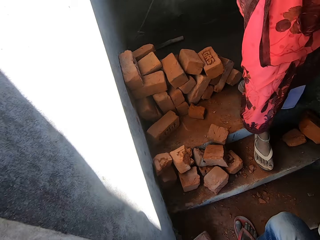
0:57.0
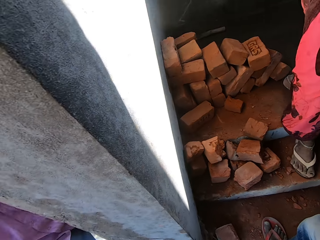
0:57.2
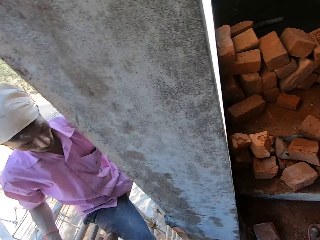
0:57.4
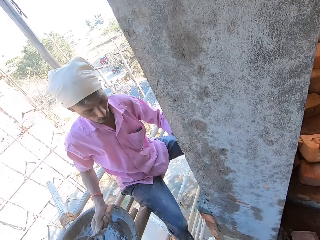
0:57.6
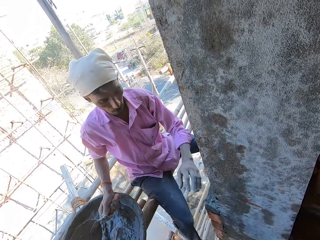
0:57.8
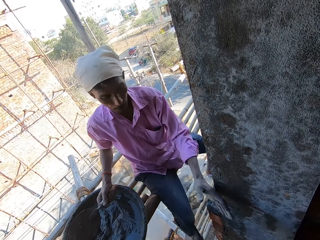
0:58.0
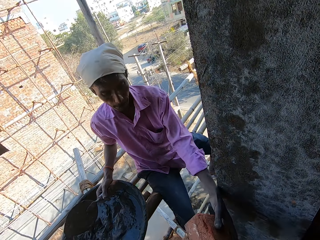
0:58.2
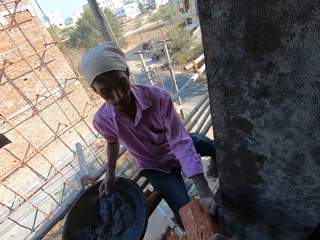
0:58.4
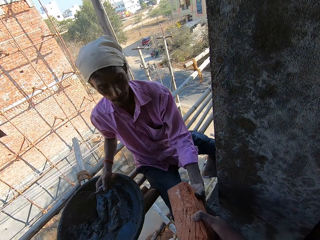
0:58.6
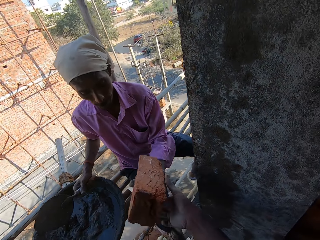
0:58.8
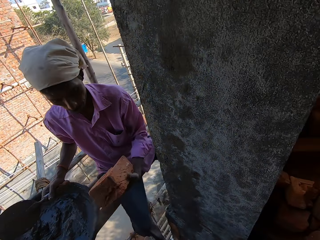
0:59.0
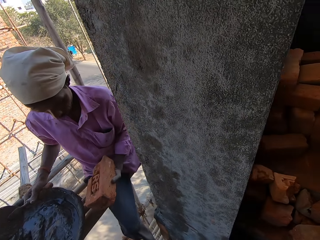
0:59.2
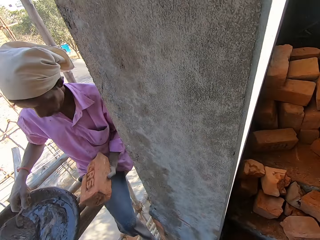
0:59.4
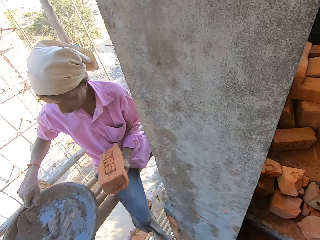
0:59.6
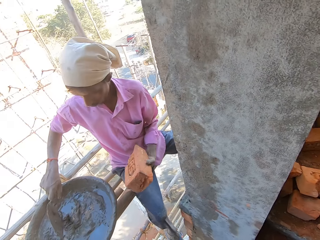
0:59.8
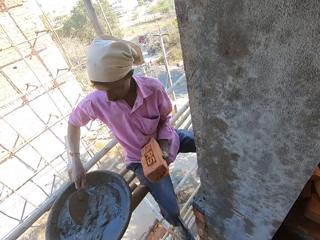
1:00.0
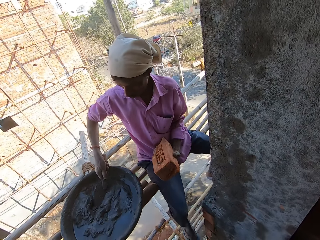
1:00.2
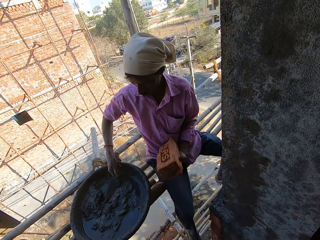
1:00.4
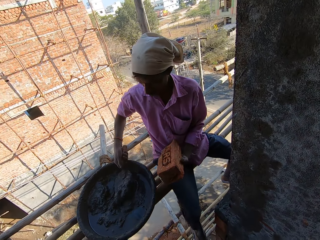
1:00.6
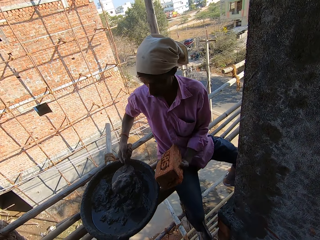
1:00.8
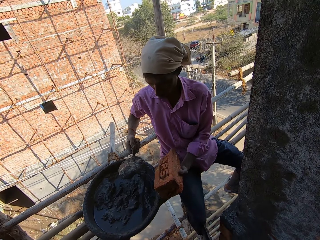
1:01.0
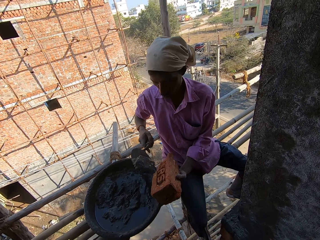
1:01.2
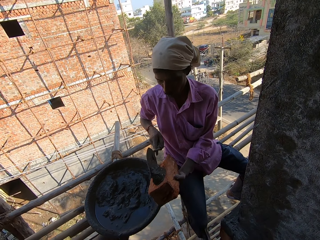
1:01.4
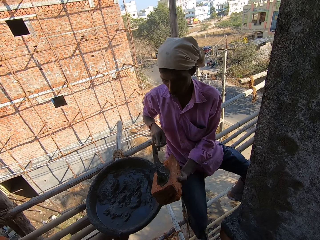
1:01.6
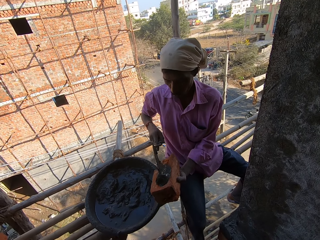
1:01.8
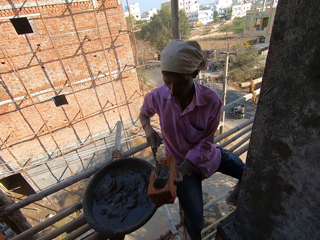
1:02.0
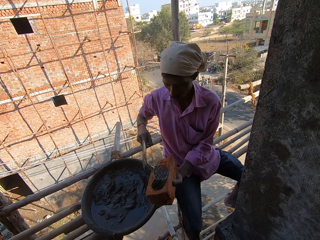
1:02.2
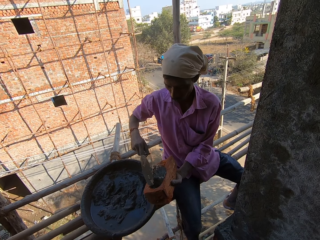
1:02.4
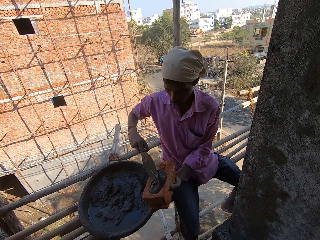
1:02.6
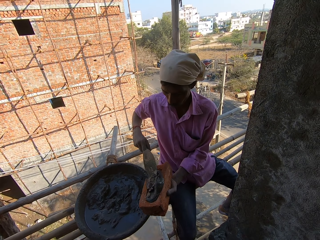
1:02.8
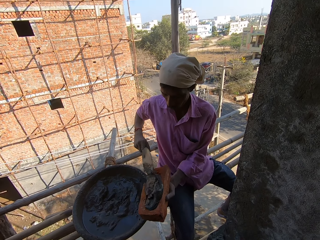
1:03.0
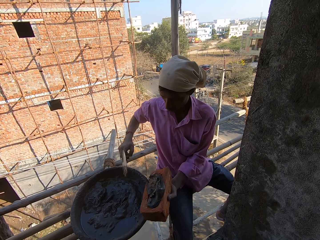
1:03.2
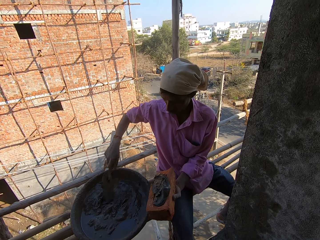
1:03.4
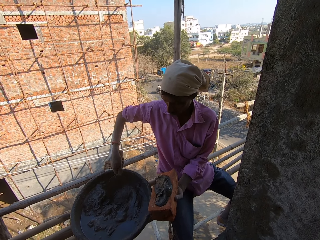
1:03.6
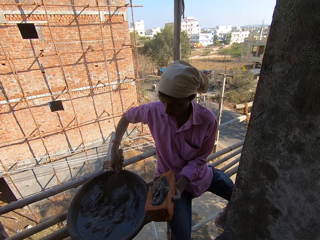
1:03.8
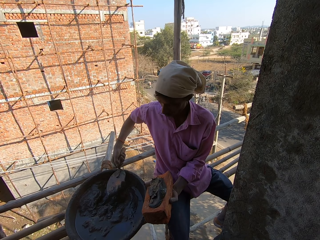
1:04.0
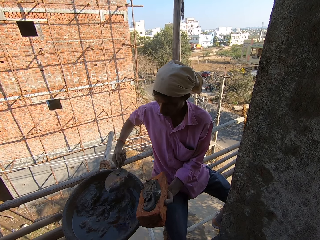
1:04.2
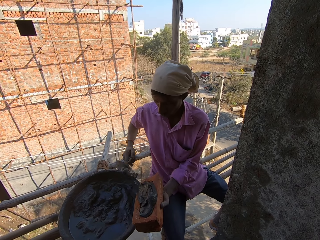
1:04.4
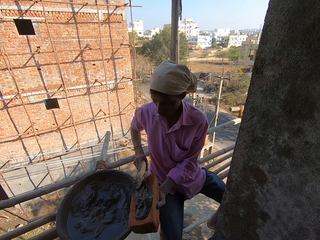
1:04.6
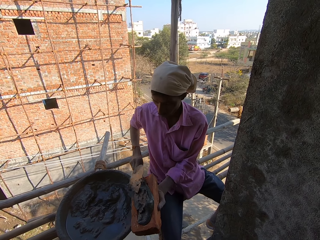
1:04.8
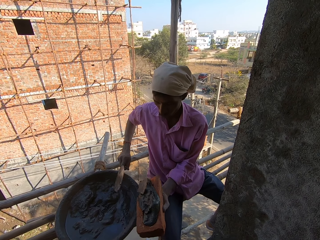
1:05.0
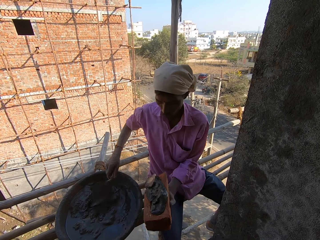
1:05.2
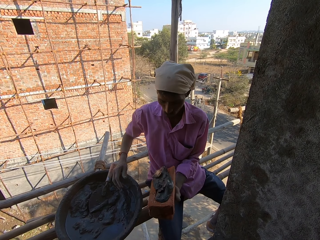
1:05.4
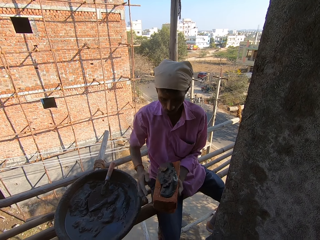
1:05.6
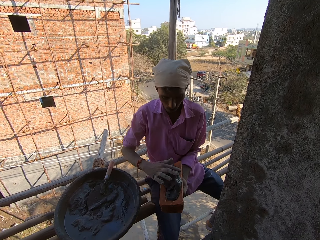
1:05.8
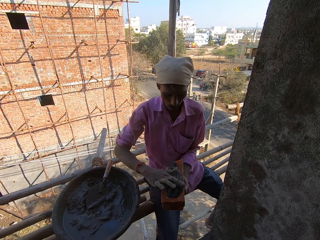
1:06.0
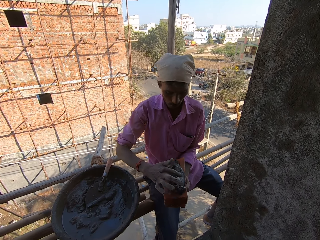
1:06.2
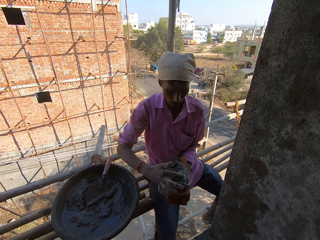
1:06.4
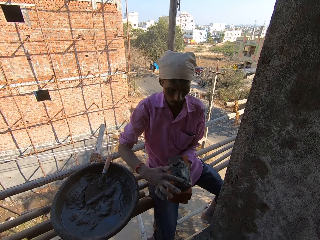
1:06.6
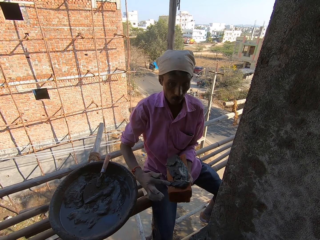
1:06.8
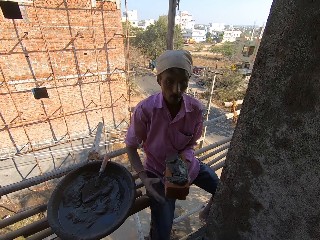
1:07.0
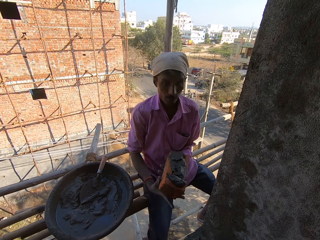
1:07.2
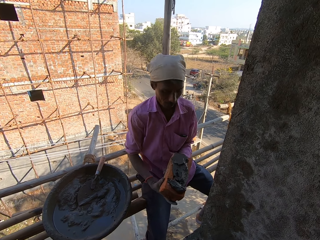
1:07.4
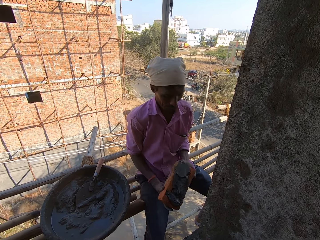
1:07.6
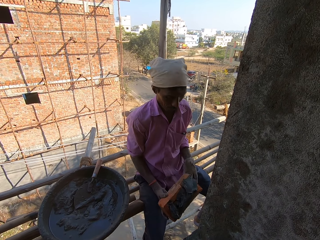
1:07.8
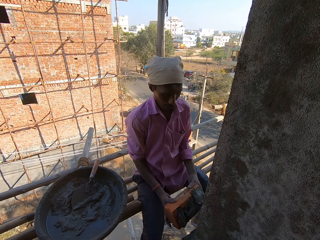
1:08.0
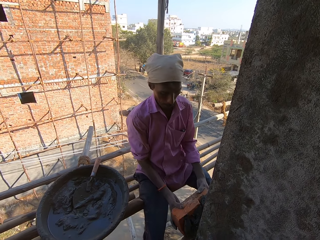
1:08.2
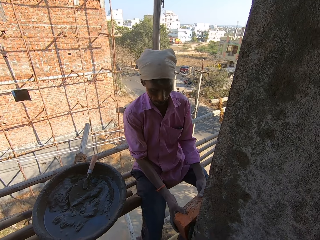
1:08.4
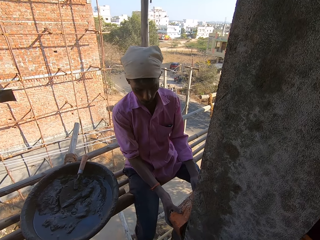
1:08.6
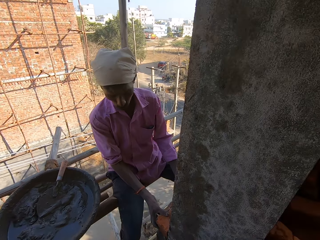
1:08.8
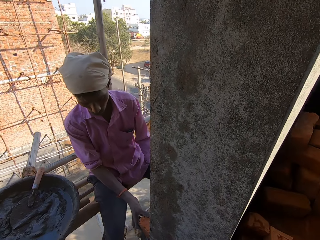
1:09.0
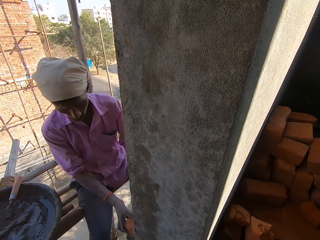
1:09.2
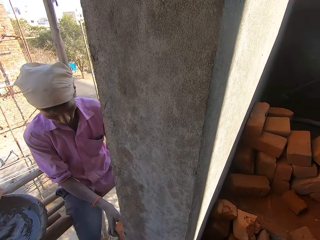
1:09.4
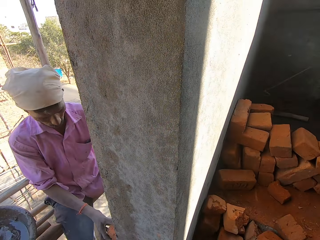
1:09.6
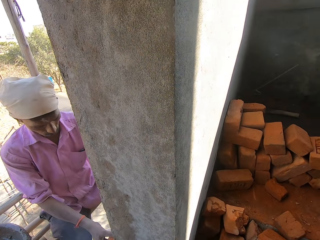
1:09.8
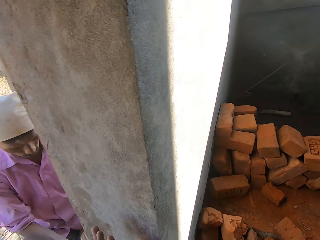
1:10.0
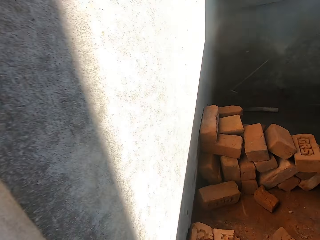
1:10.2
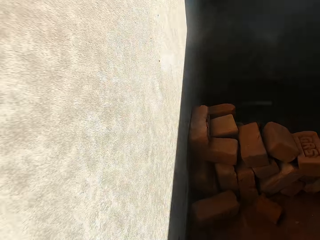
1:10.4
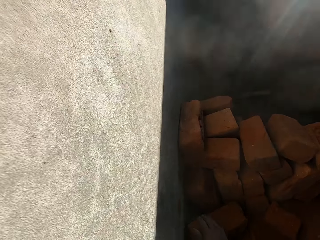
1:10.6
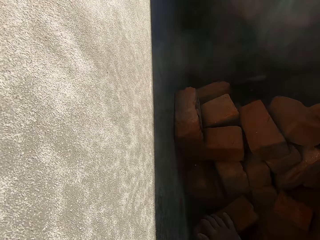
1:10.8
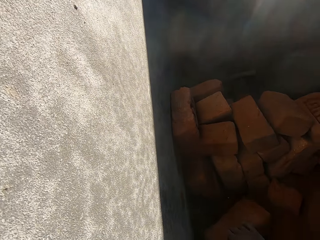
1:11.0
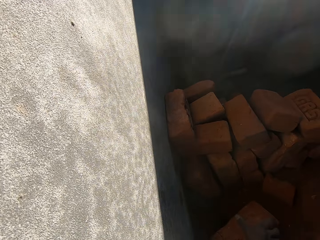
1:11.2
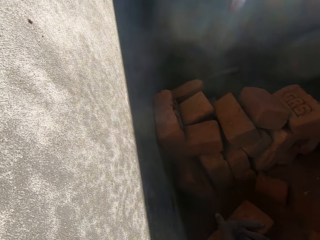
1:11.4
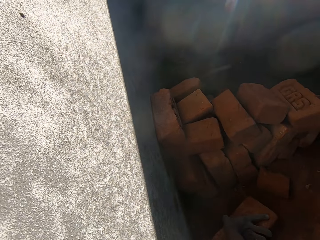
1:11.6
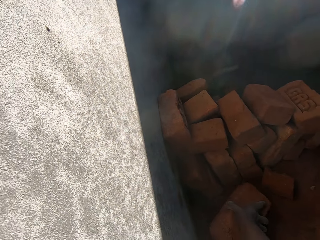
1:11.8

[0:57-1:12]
The camera wearer picks a brick from the ground. They pass the brick to the man. The man picks the plaster with the trowel and puts the cement on the brick. The camera wearer talks. The man picks the plaster with the trowel again. The camera wearer looks around. The man picks the plaster with the trowel again. The camera wearer touches the plaster. They talk. They look around.

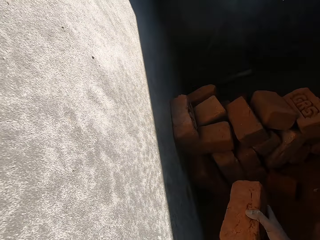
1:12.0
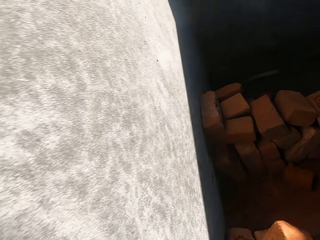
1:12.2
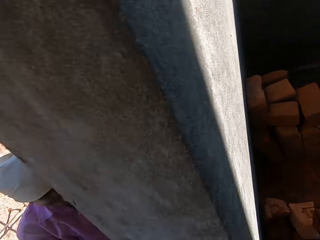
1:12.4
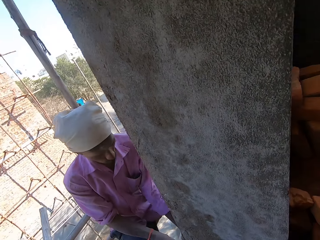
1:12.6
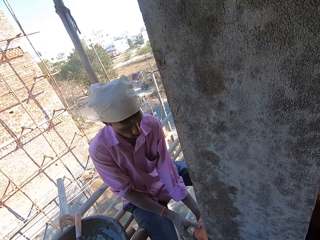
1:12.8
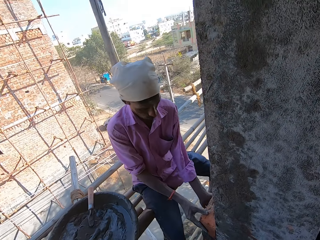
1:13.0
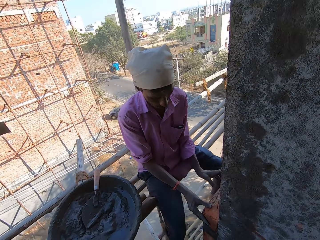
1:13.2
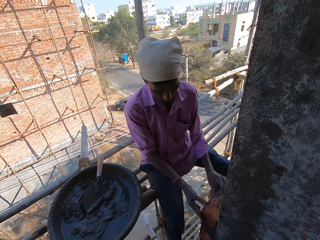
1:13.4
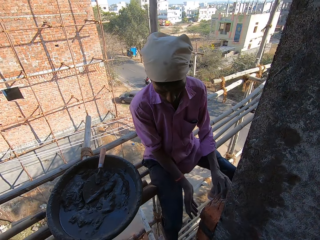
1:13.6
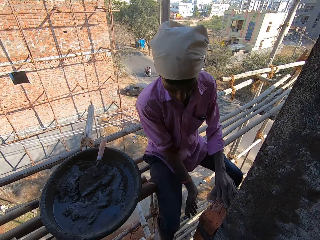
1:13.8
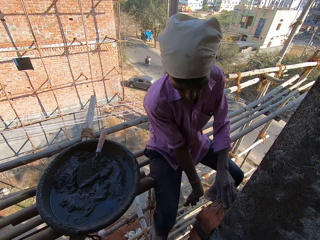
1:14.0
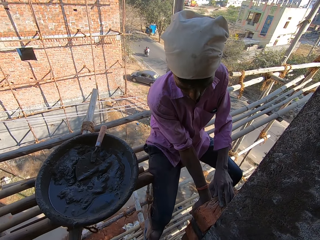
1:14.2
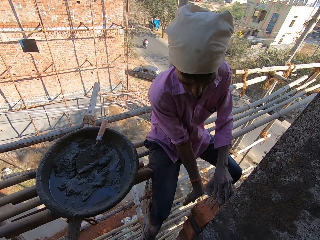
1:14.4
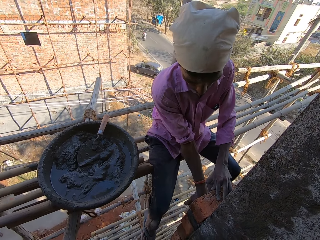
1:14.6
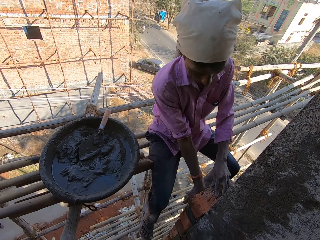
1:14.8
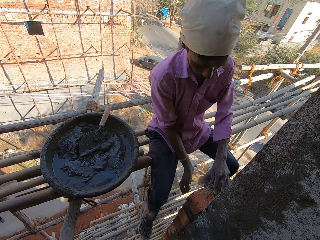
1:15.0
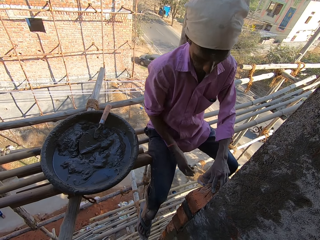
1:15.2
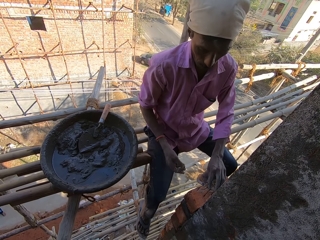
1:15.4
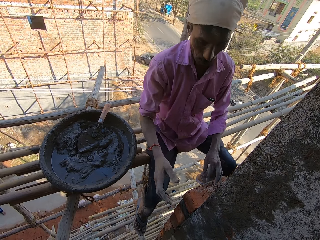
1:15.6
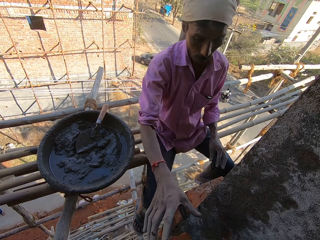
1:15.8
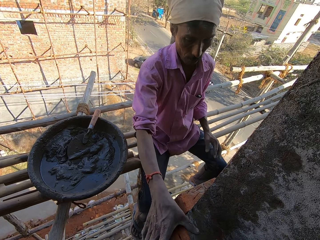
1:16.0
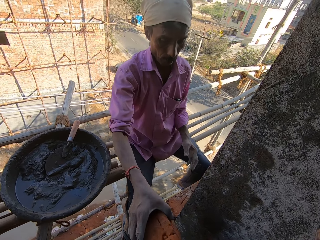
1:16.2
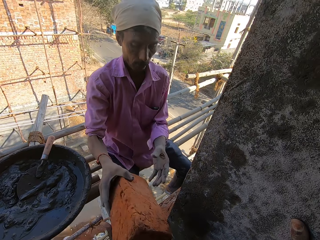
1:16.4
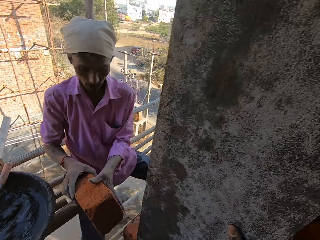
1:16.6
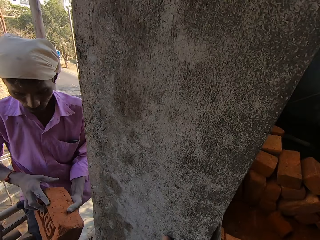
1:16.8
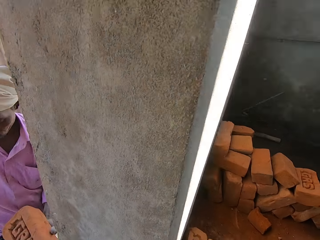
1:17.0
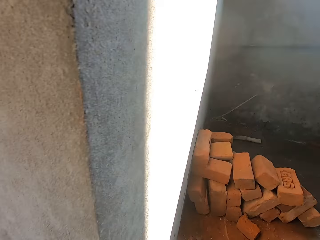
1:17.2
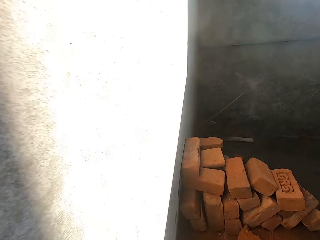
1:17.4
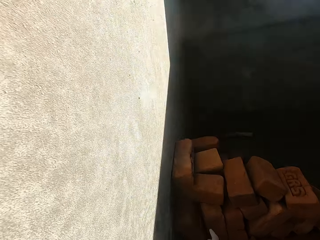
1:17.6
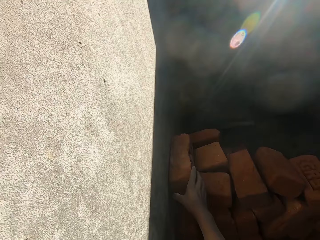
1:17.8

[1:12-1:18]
The camera wearer picks a brick from the ground. The man fixes the brick on the wall. The camera wearer passes the brick to the man. They look around.
